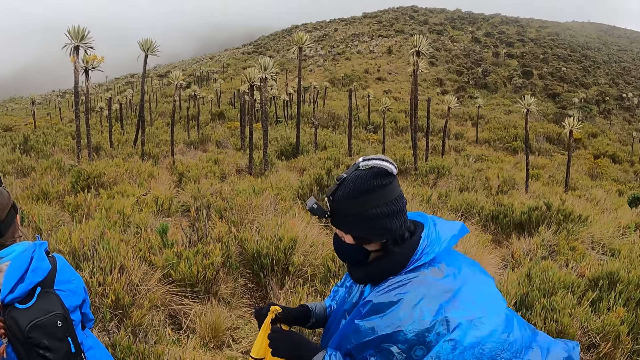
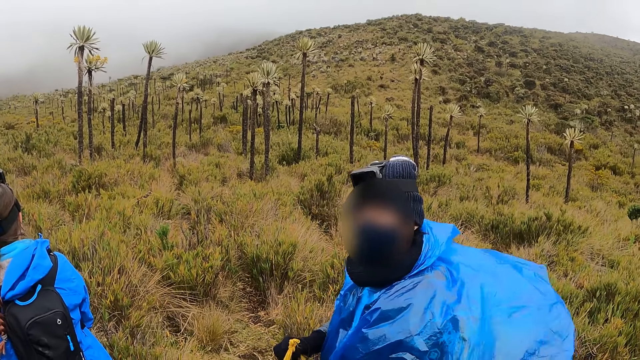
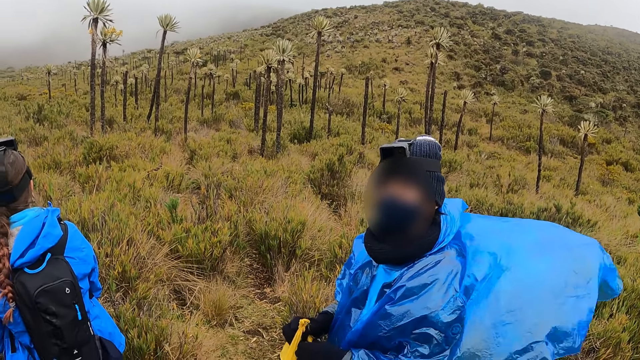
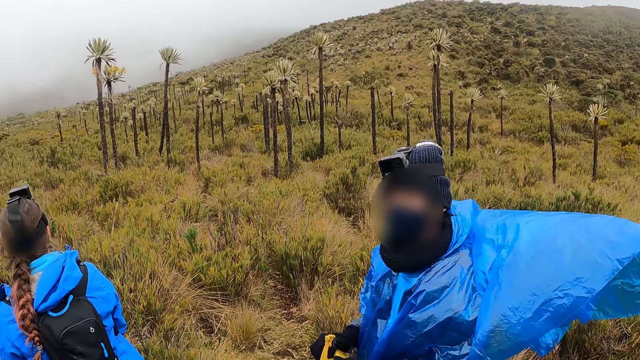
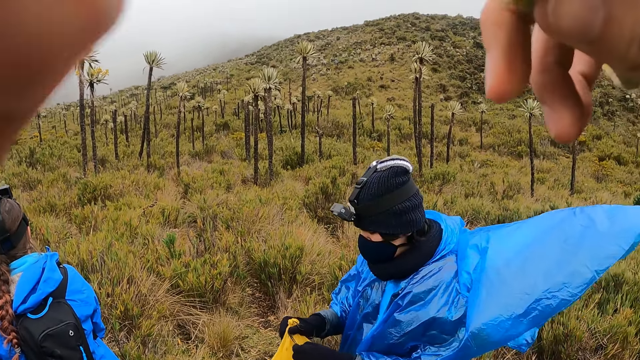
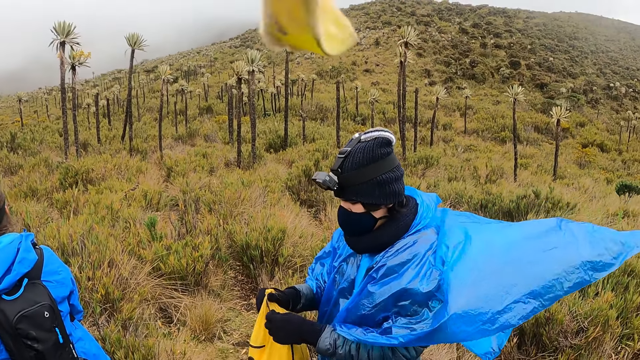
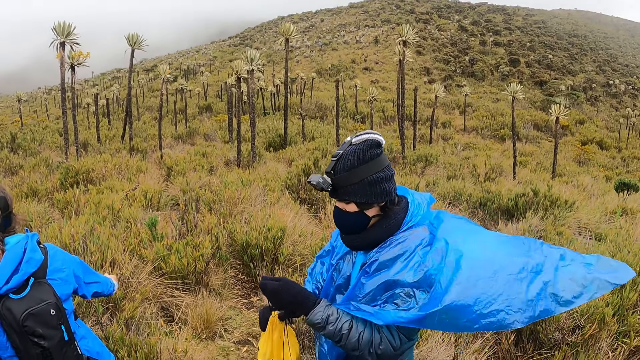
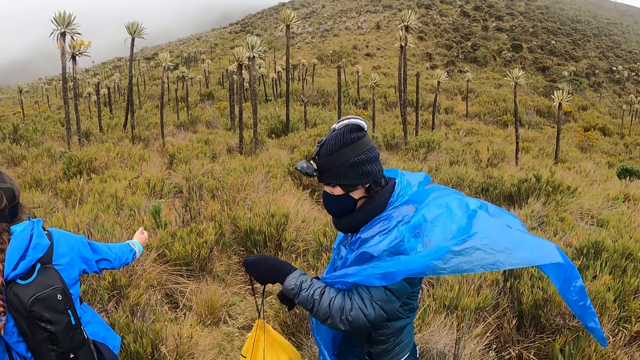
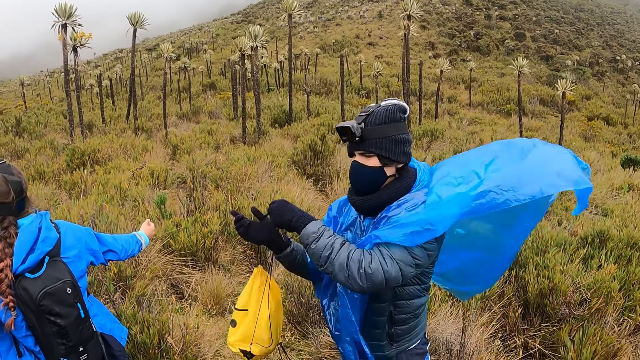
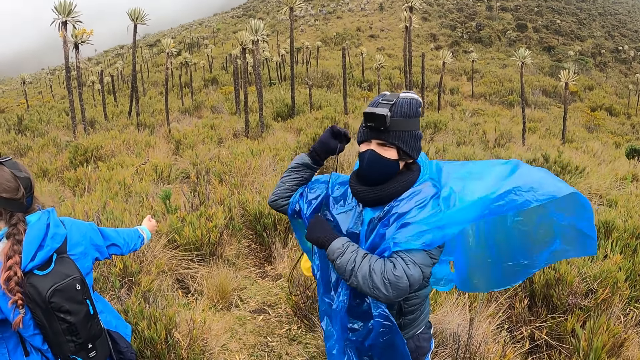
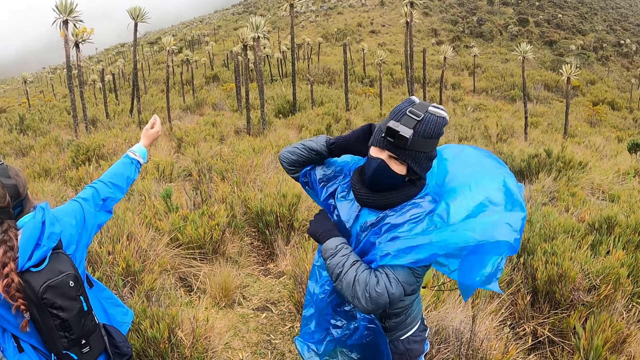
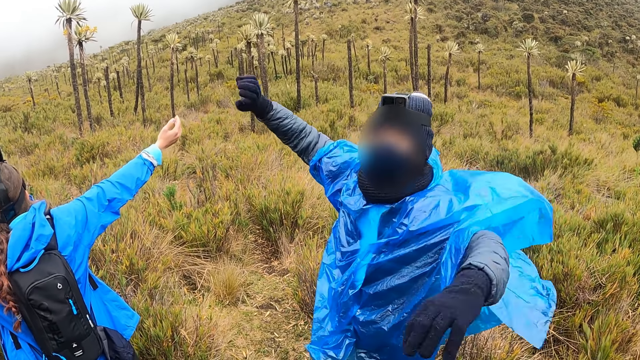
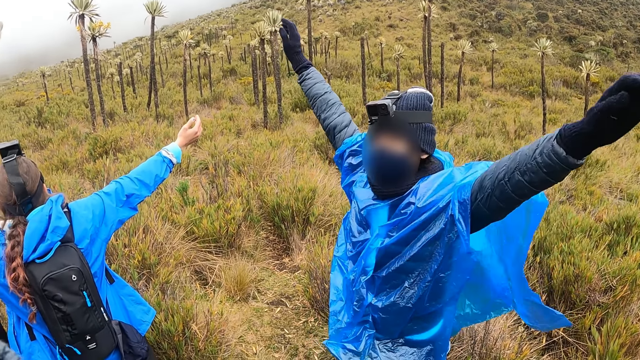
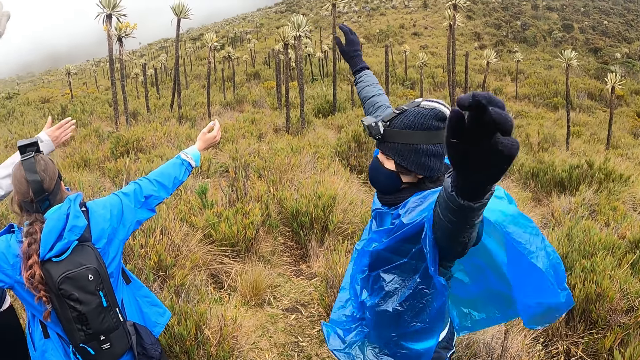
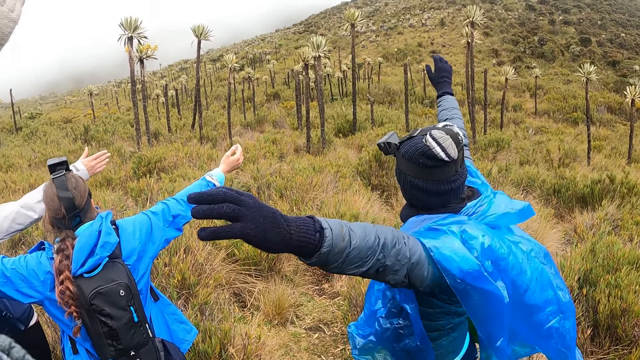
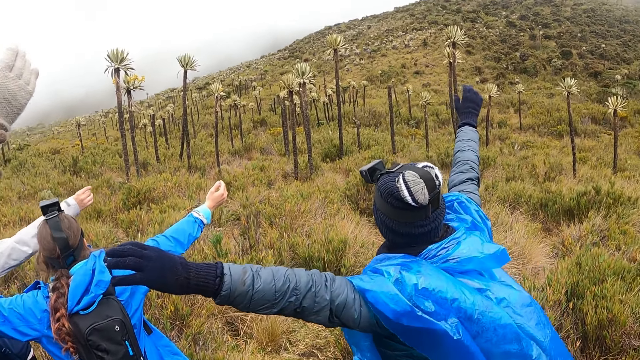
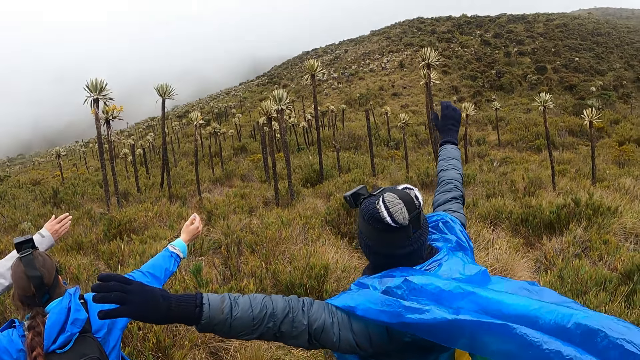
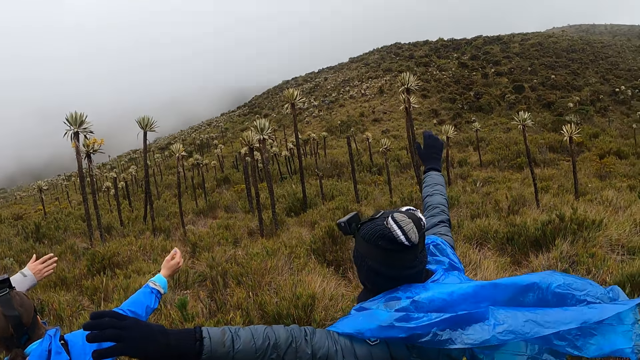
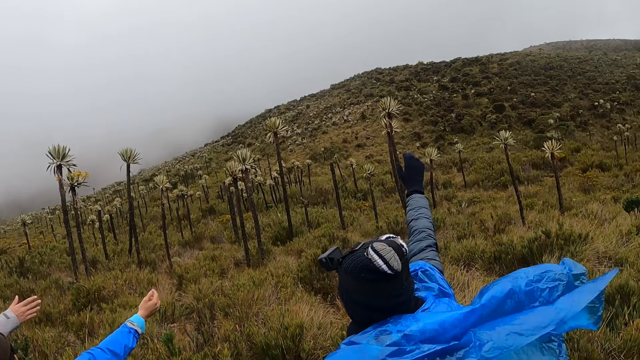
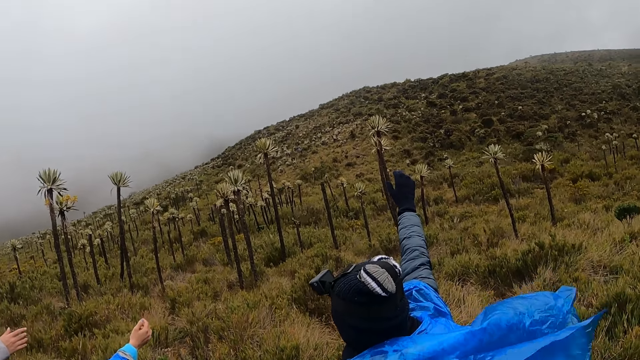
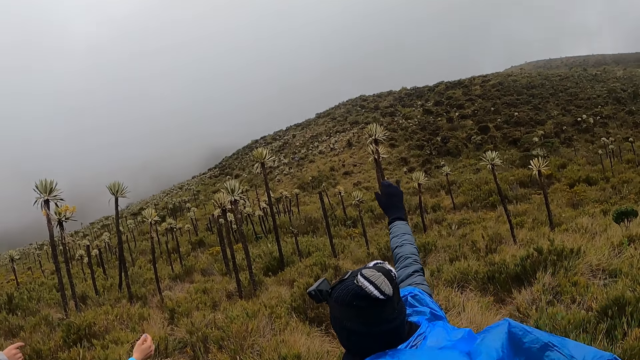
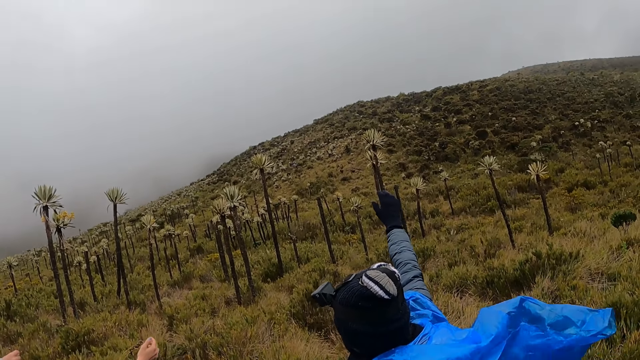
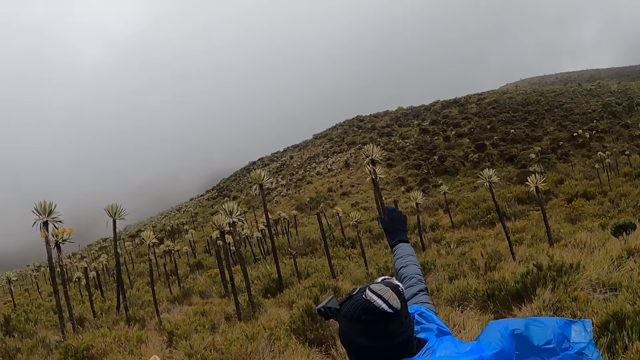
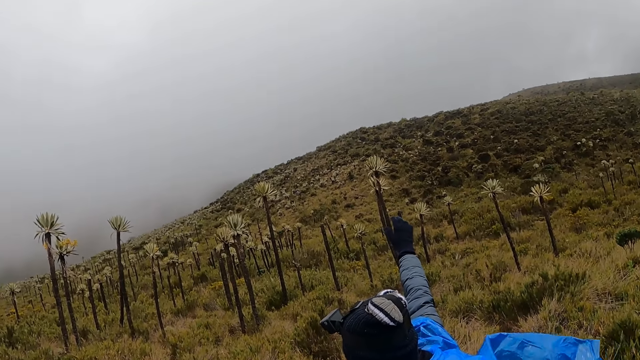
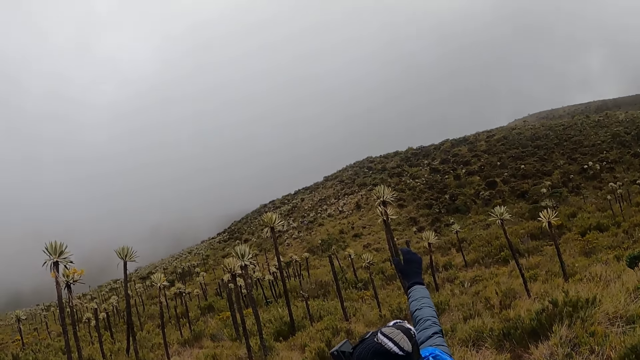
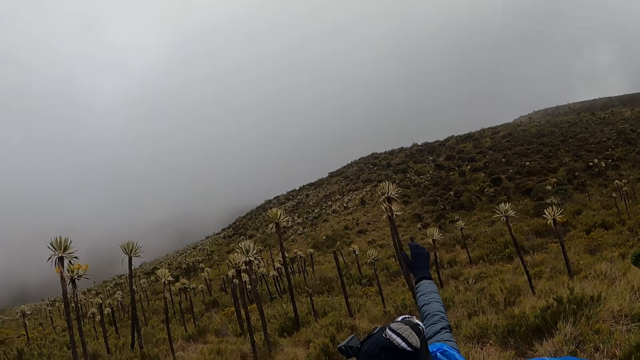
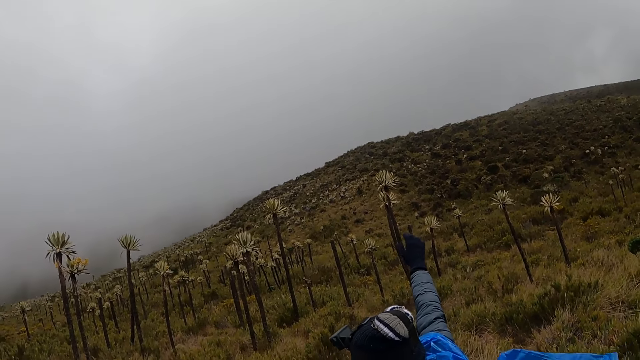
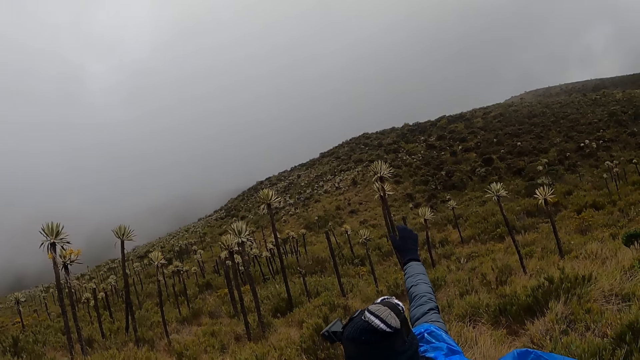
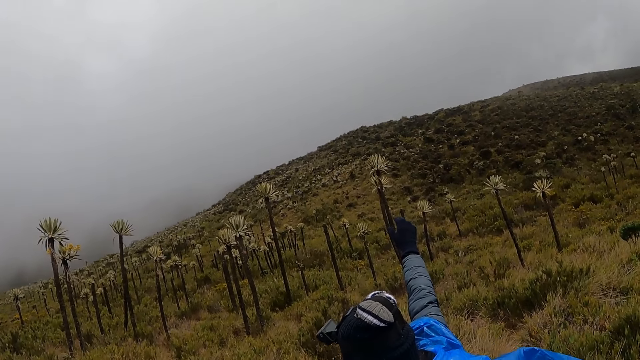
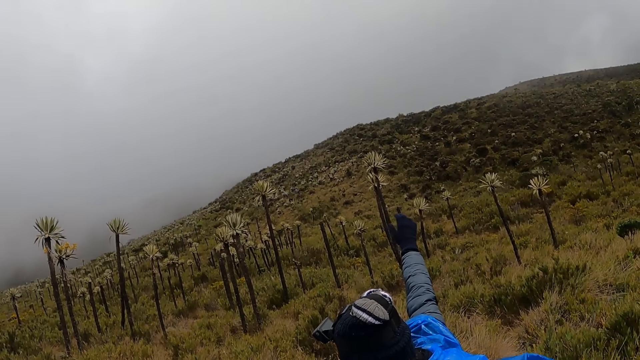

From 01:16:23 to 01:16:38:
The camera wearer adjusts the camera. The man pulls the sling of a bag in his hands with his right hand. A woman stretches her hands. The man puts the bag on his right shoulder with both hands. The camera wearer carries a bag. The man raises his hands and stretches his arms out. Another woman raises her right hand. The camera wearer looks around.

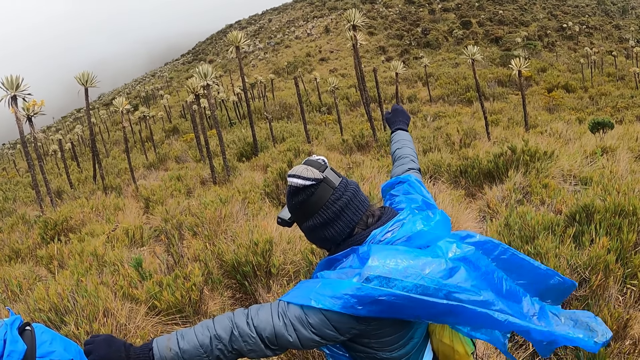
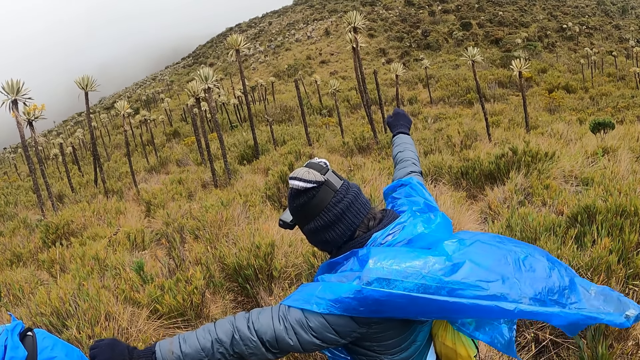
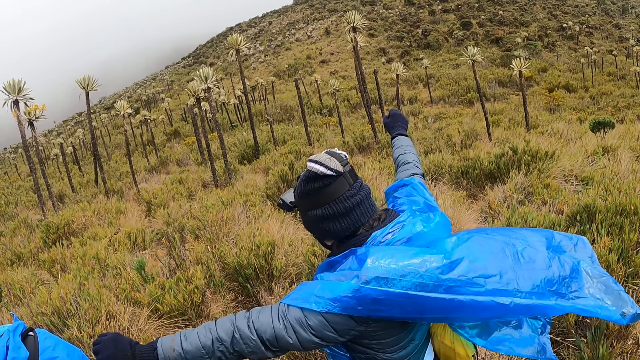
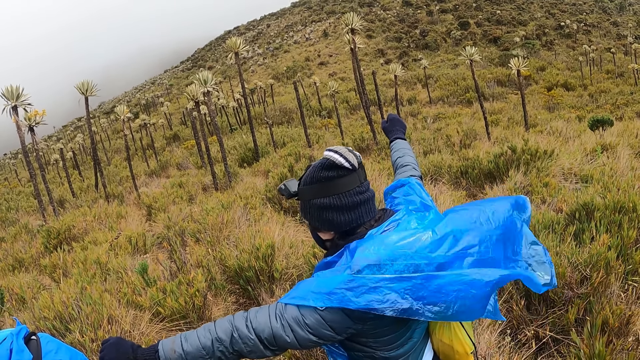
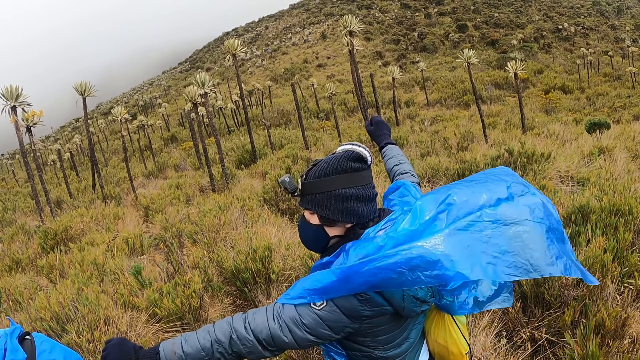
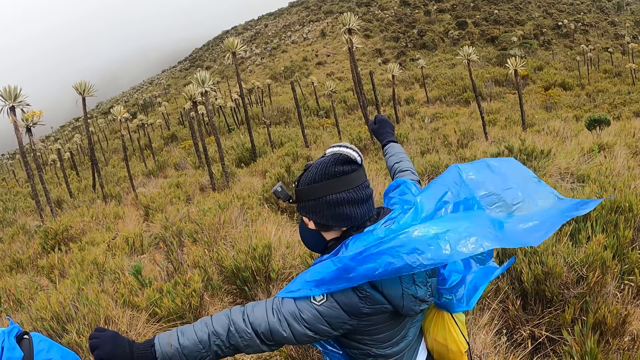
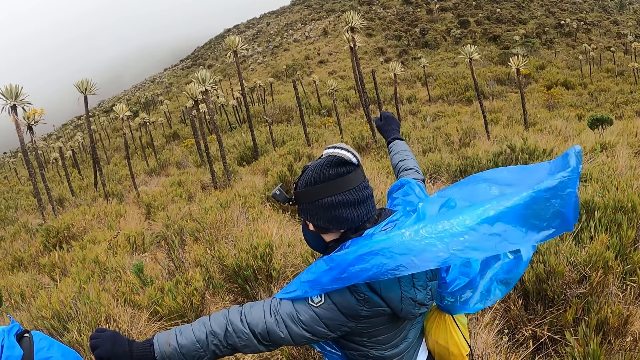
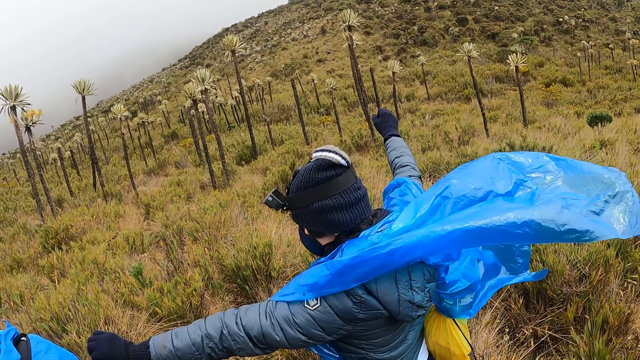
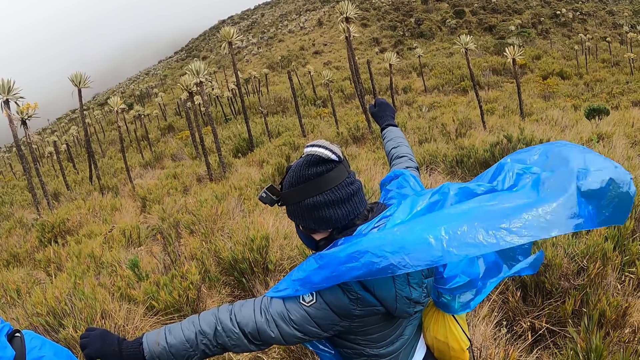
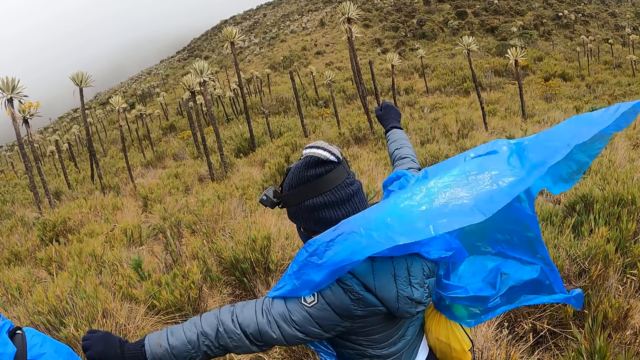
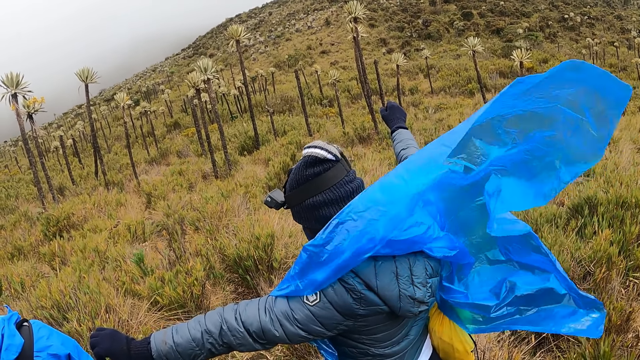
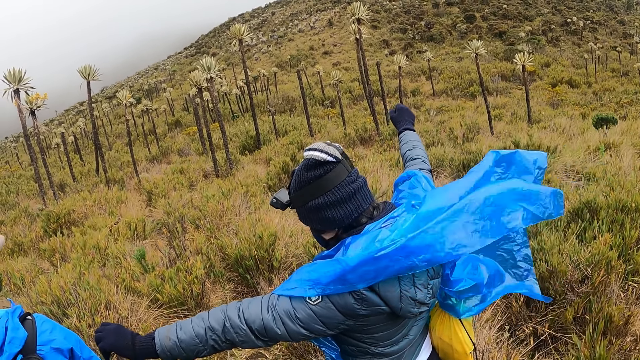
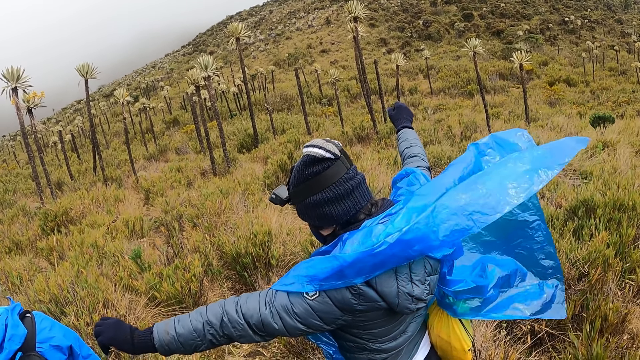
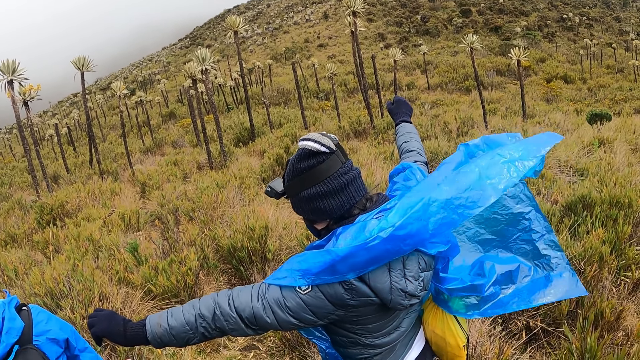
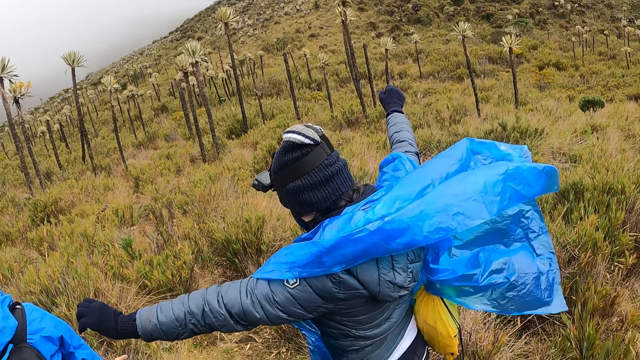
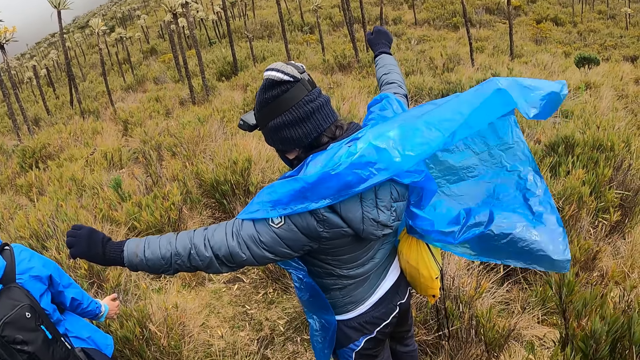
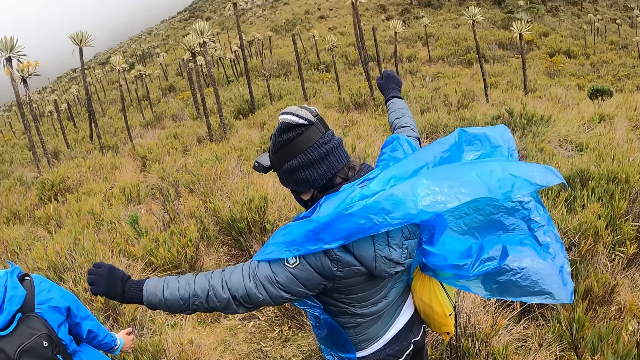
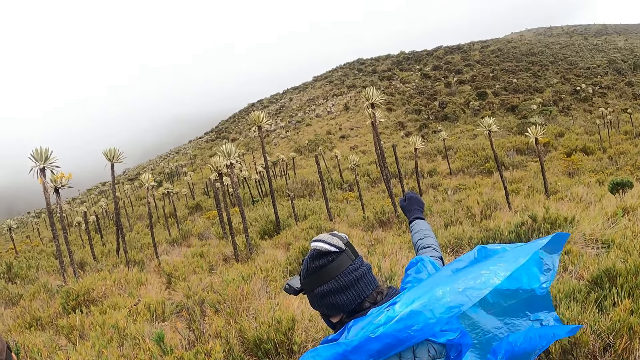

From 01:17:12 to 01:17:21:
The camera wearer spreads their hands on the hills.
